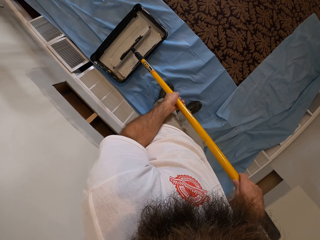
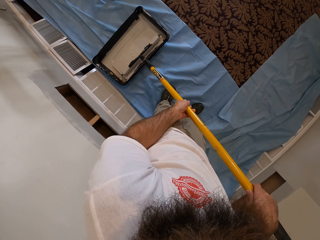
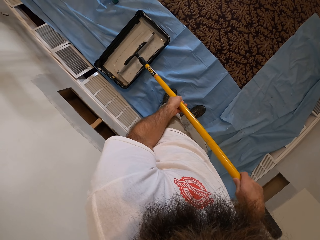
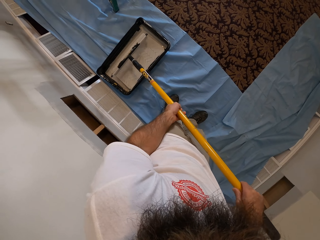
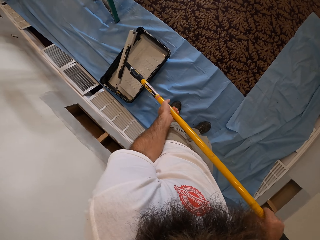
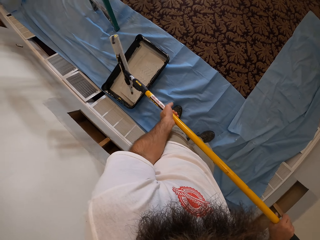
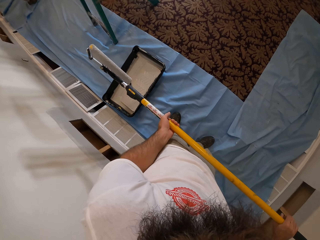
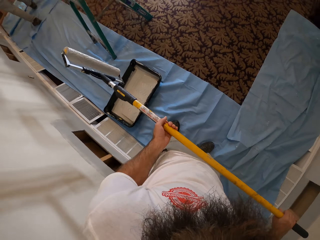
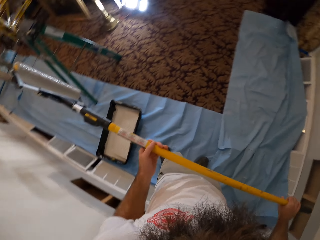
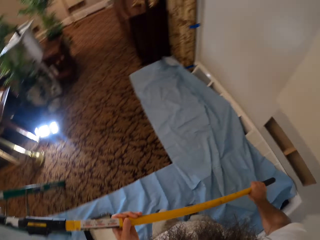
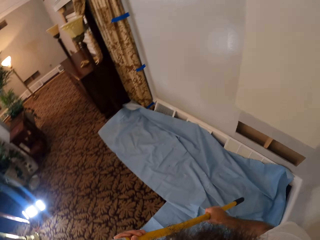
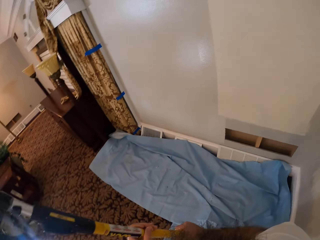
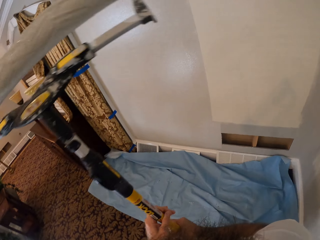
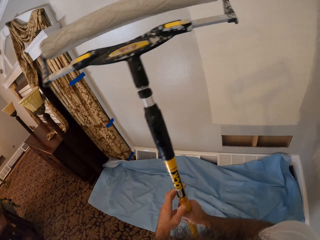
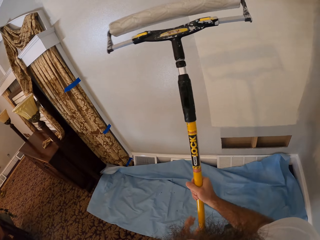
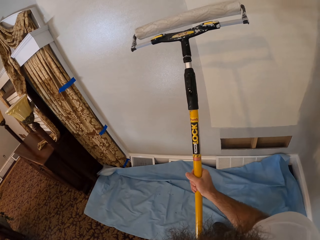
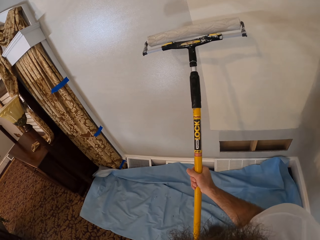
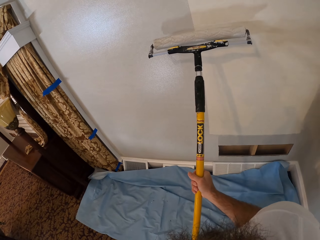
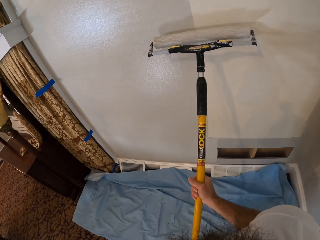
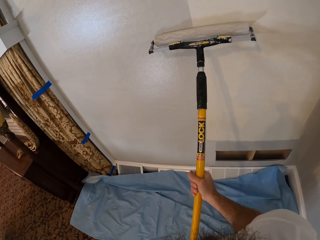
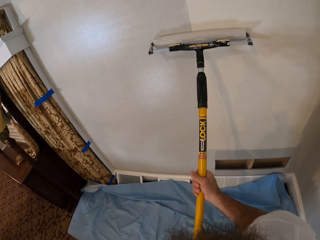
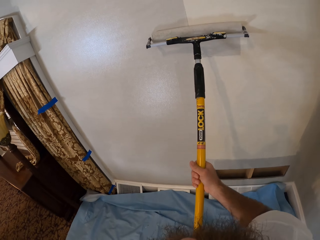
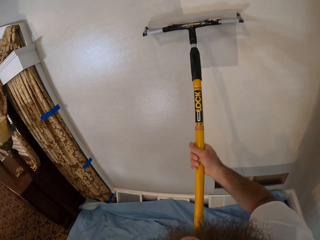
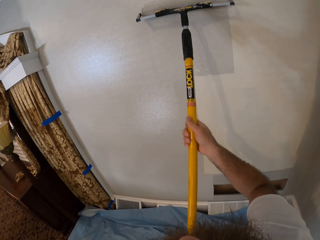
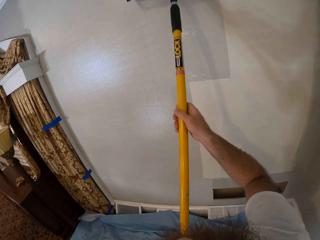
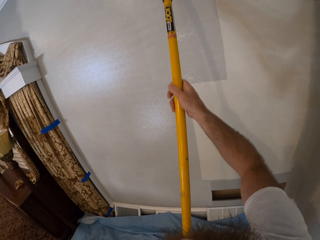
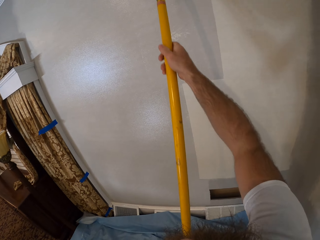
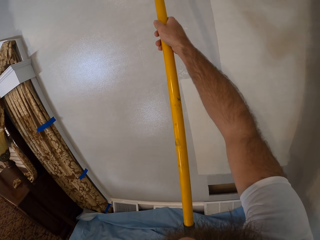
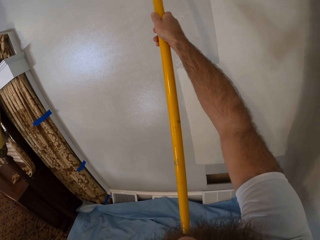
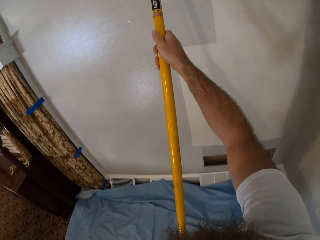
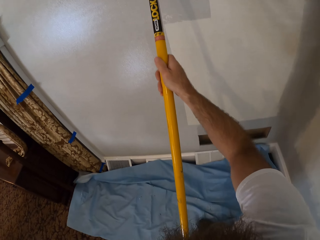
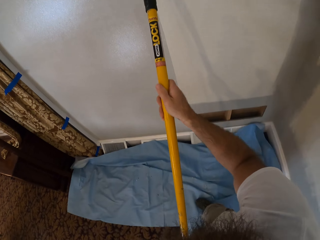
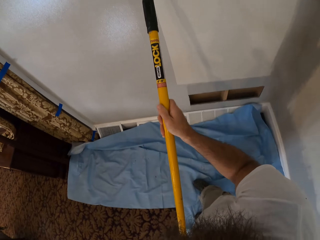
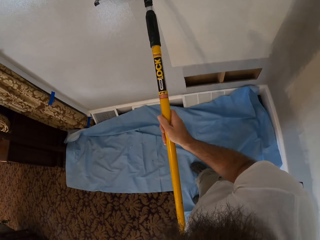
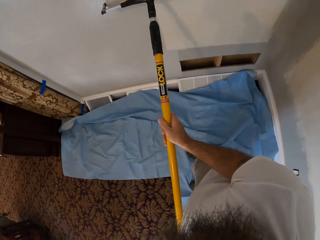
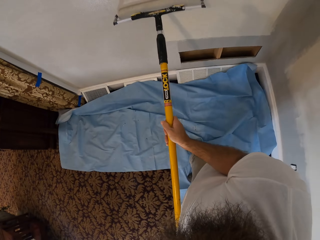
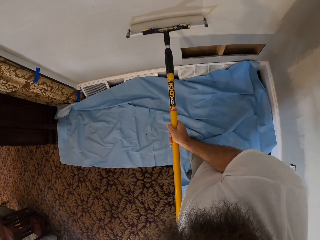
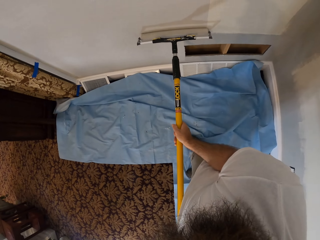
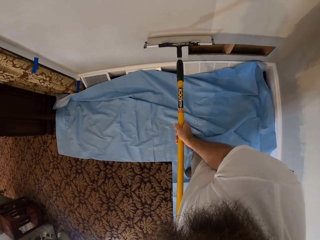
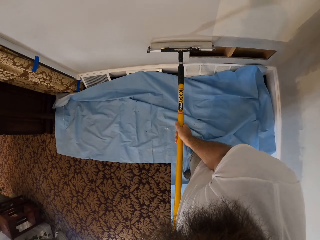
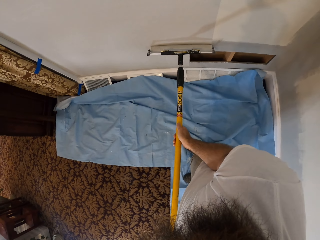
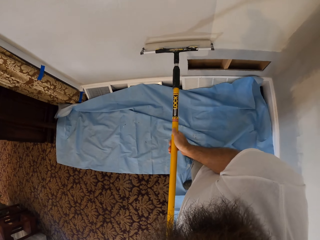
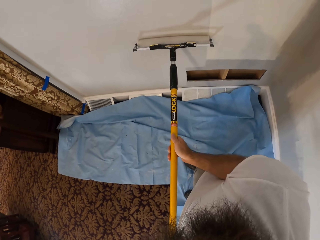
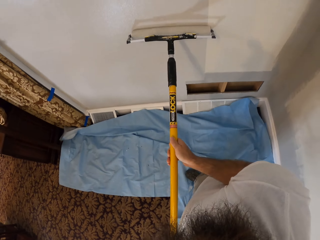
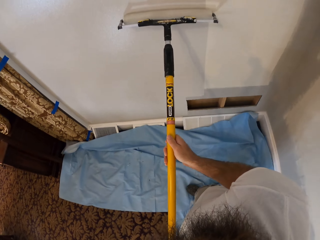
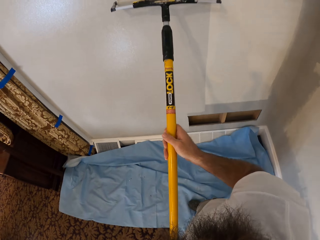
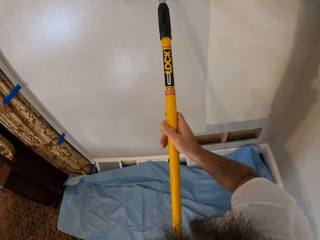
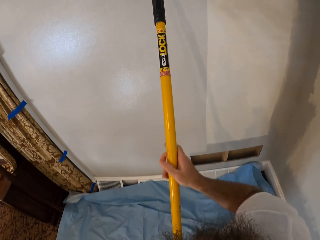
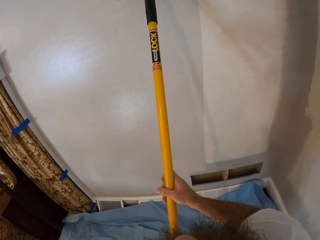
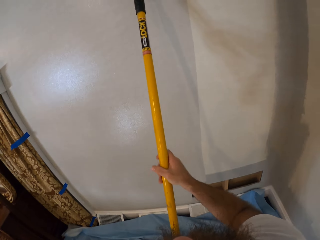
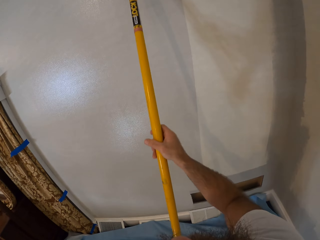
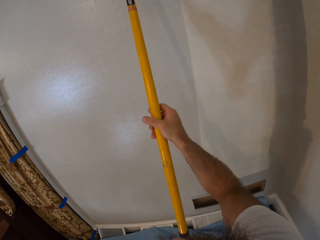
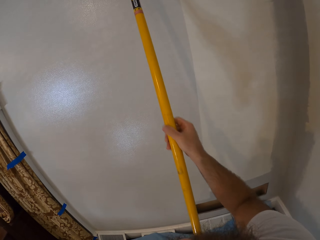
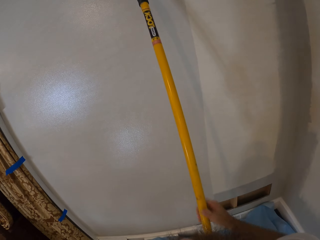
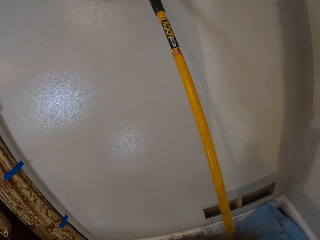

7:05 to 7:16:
The camera wearer paints the wall with the paint on the paint roller with both hands.

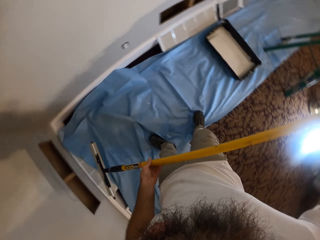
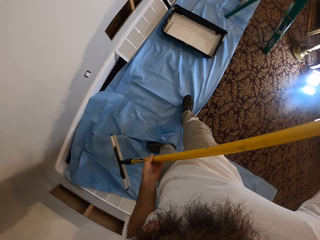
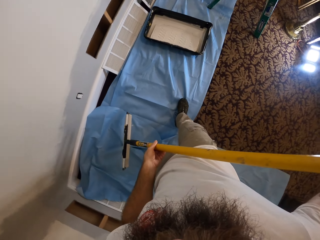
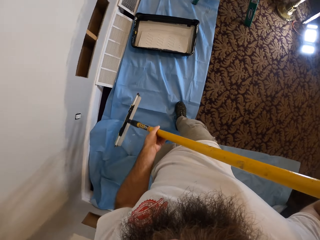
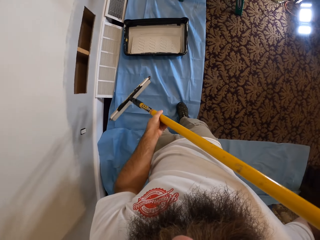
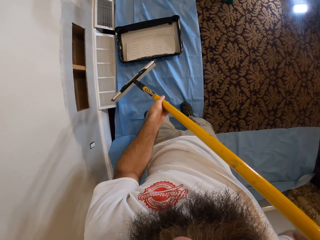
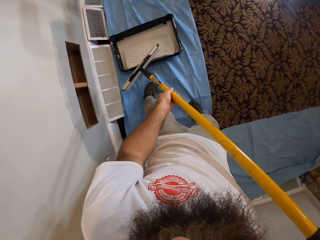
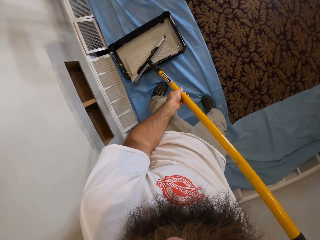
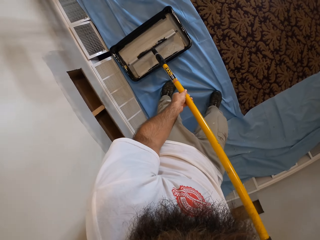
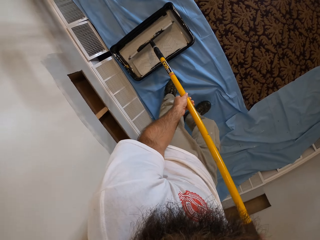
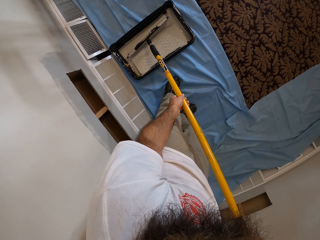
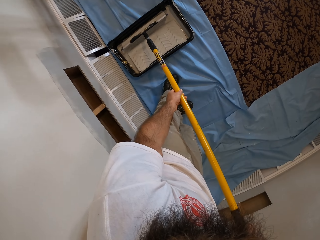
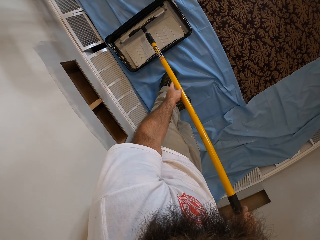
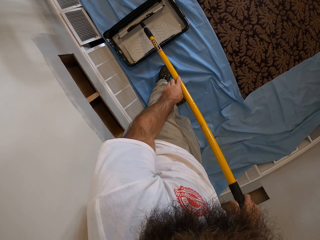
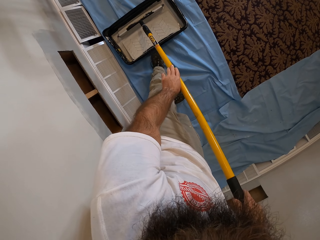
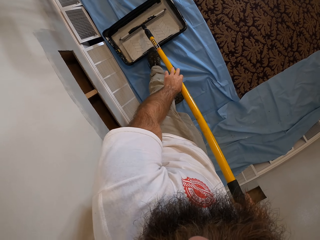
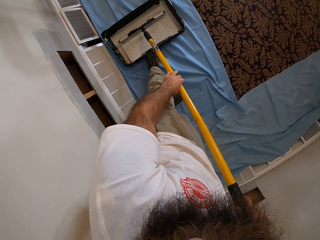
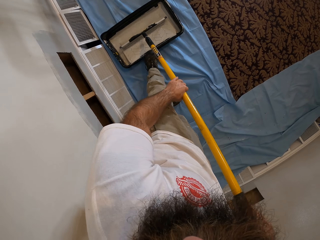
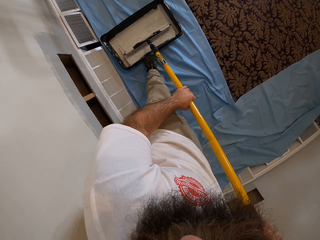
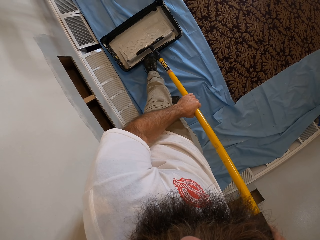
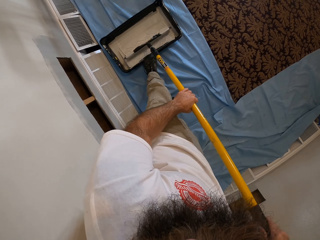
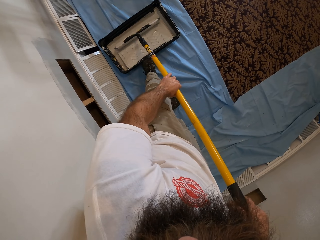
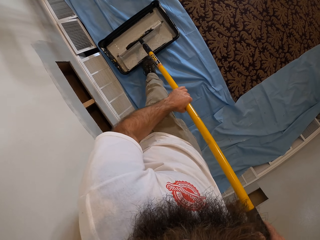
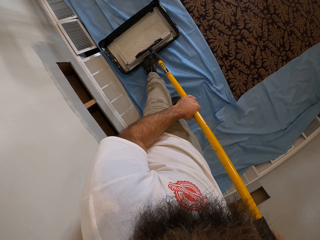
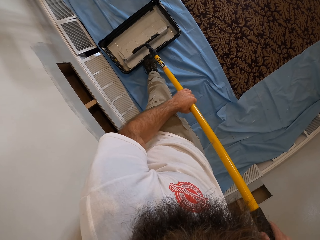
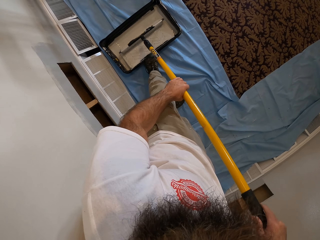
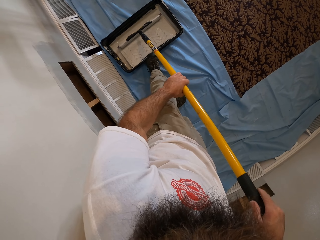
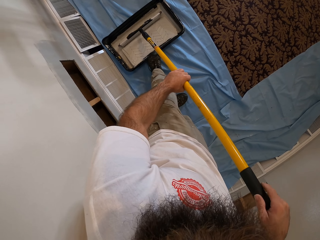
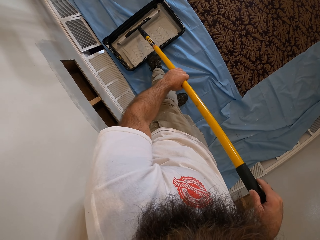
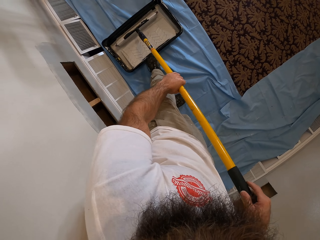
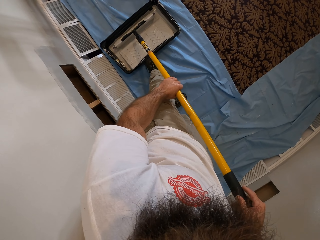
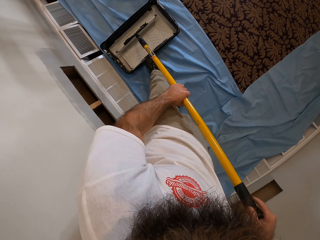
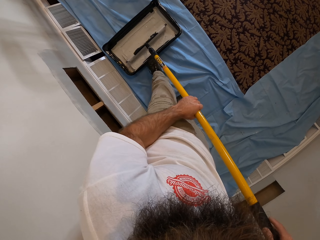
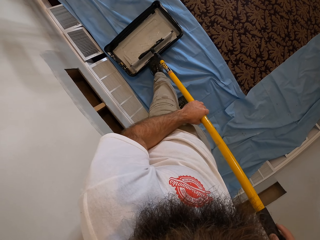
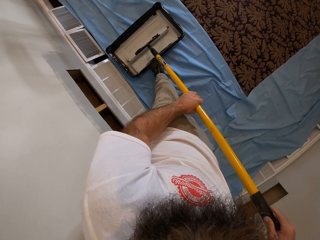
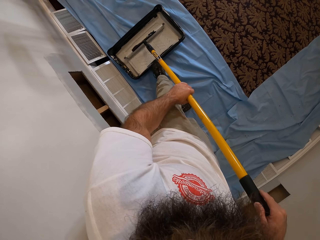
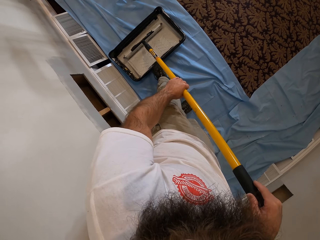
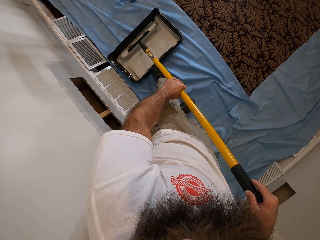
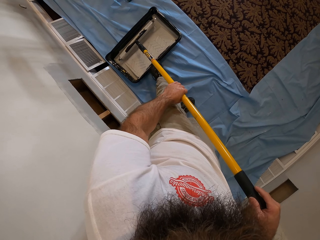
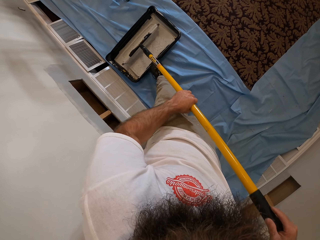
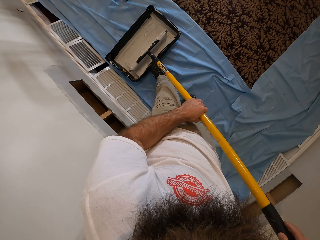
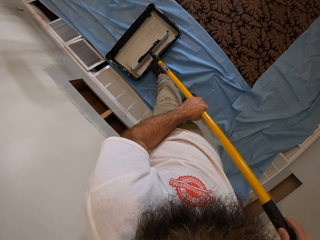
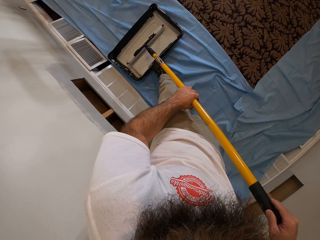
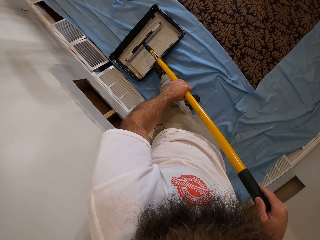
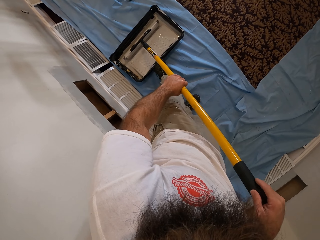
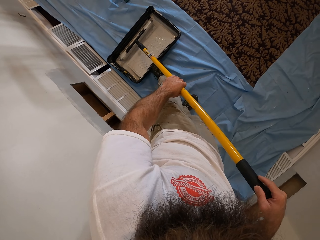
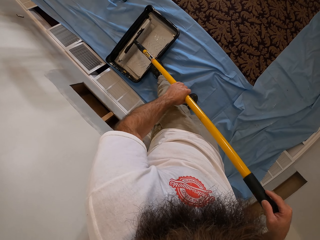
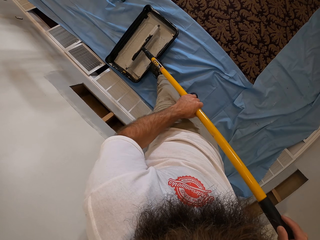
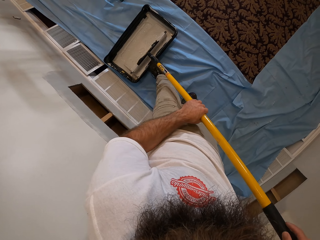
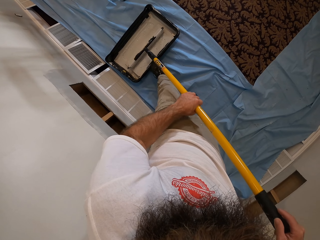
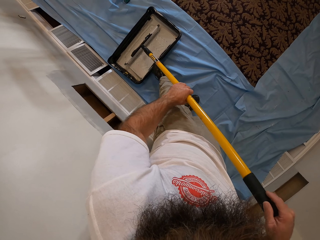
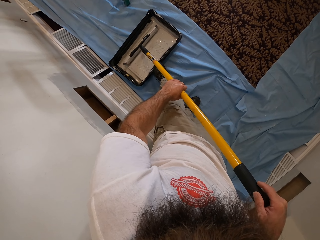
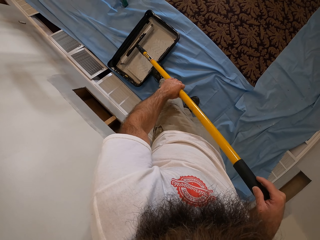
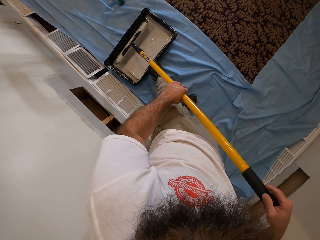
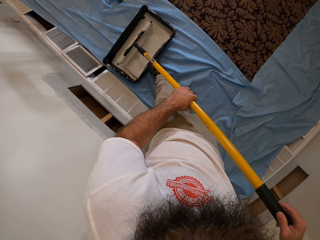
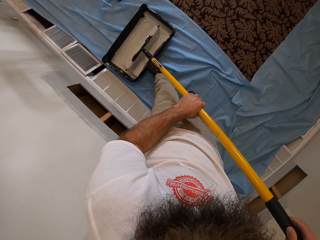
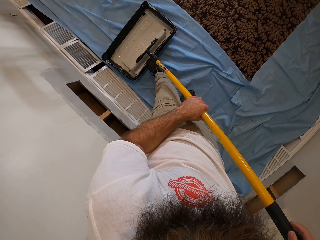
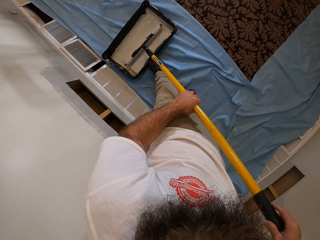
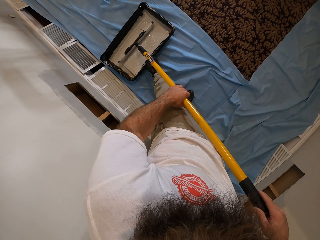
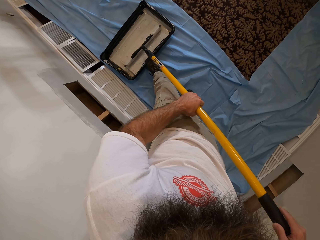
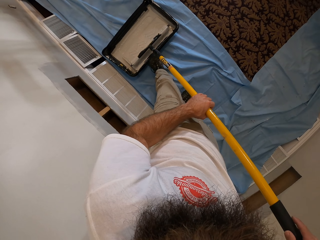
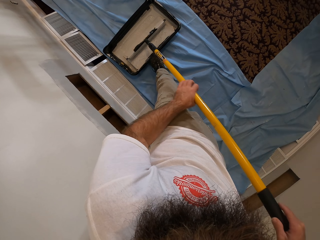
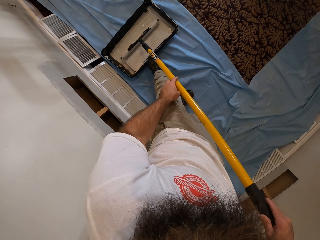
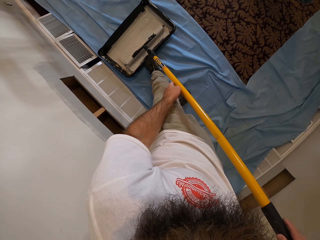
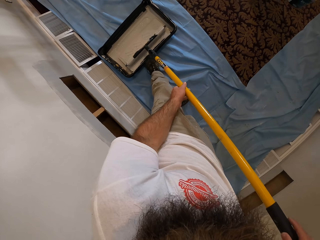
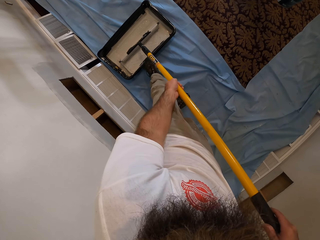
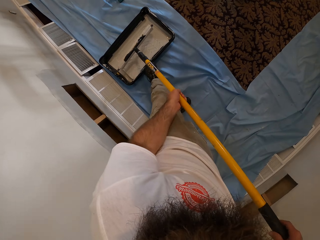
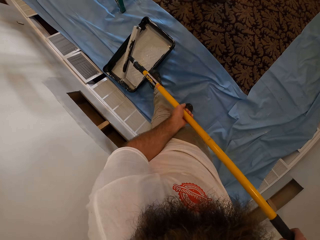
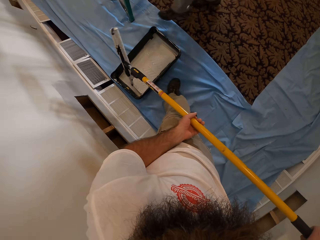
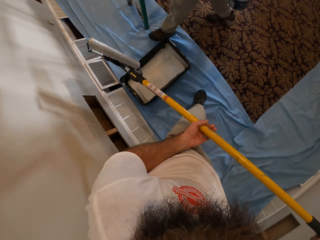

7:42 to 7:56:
The camera wearer puts paint on the paint roller in the paint bucket on the floor with both hands.
